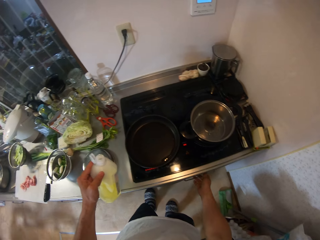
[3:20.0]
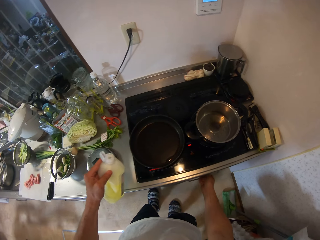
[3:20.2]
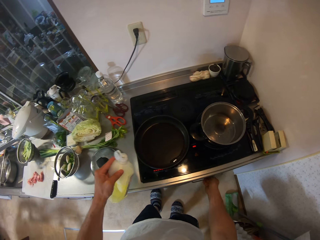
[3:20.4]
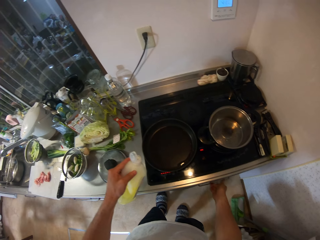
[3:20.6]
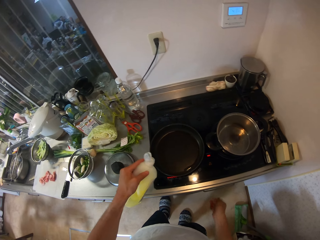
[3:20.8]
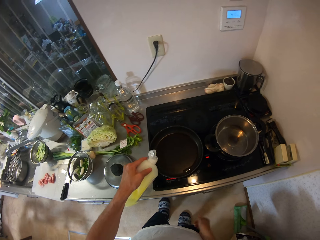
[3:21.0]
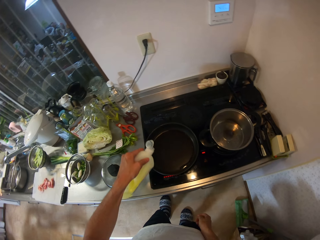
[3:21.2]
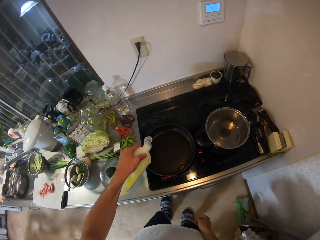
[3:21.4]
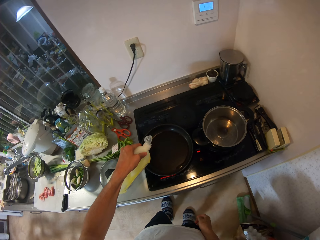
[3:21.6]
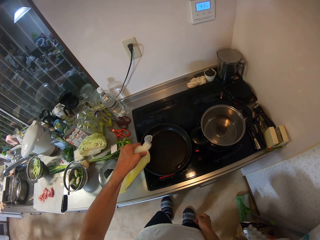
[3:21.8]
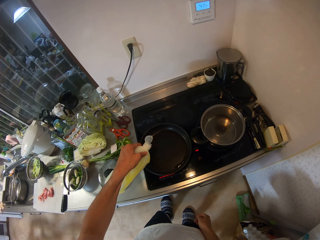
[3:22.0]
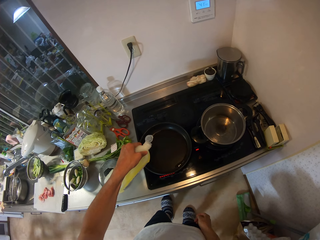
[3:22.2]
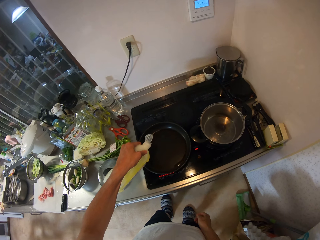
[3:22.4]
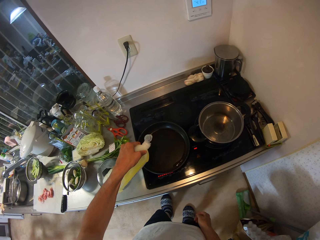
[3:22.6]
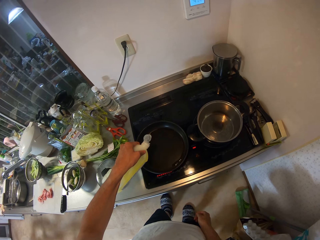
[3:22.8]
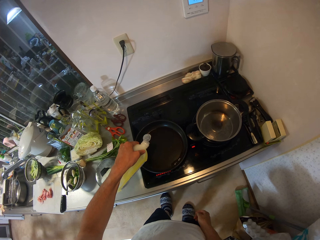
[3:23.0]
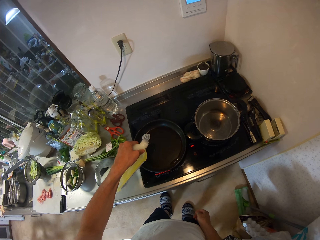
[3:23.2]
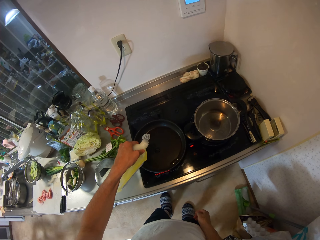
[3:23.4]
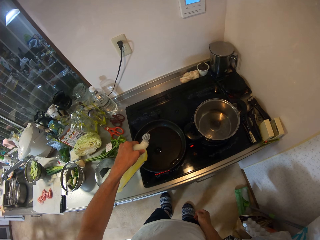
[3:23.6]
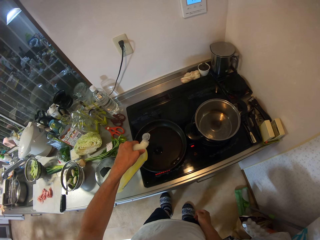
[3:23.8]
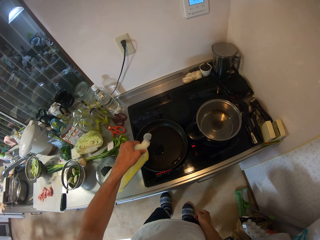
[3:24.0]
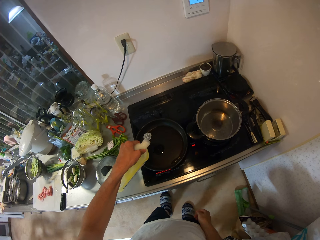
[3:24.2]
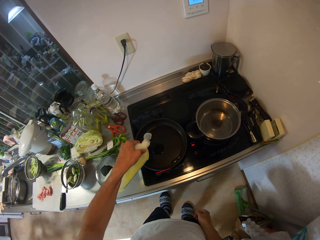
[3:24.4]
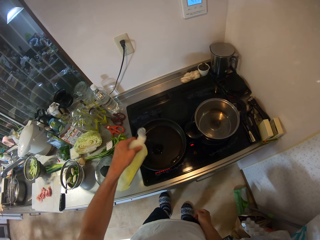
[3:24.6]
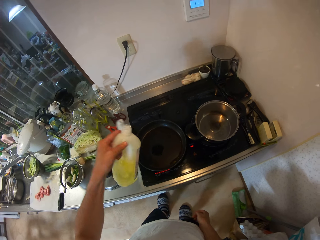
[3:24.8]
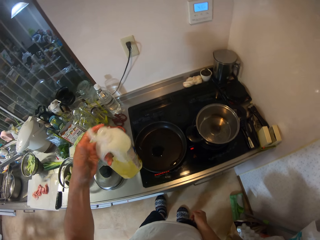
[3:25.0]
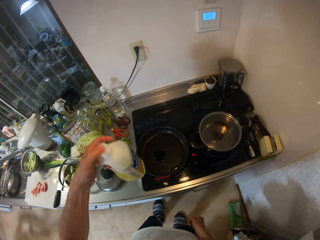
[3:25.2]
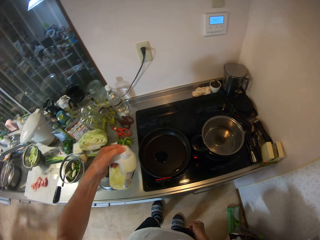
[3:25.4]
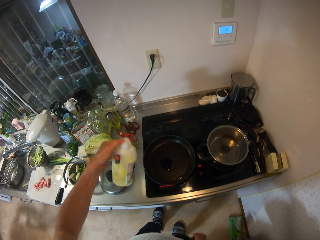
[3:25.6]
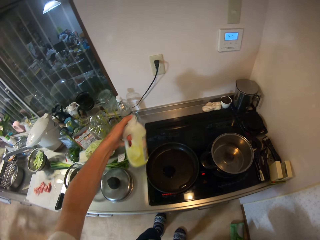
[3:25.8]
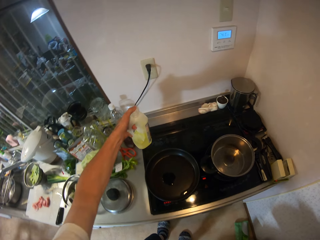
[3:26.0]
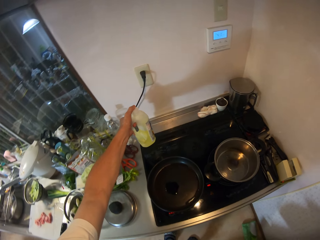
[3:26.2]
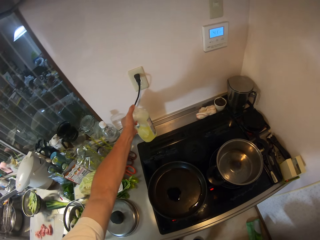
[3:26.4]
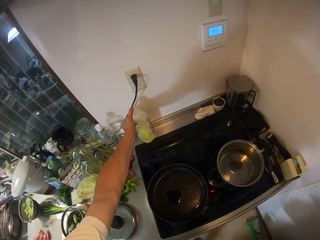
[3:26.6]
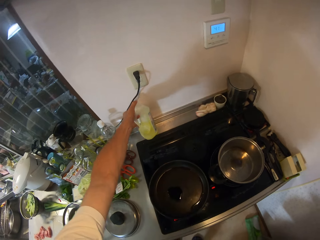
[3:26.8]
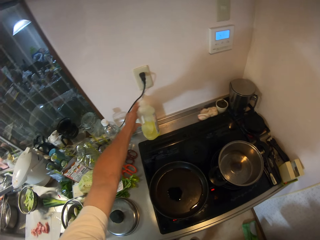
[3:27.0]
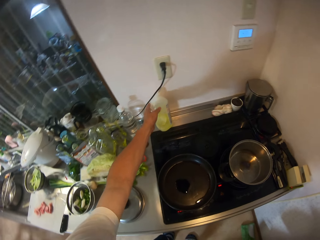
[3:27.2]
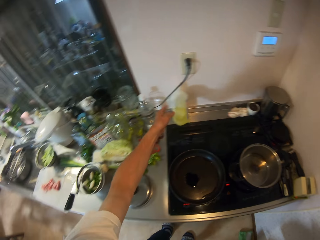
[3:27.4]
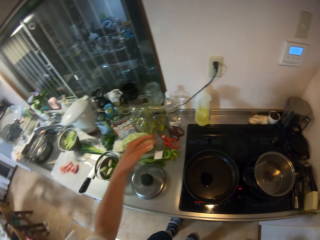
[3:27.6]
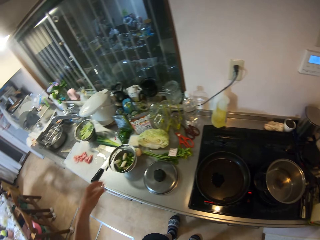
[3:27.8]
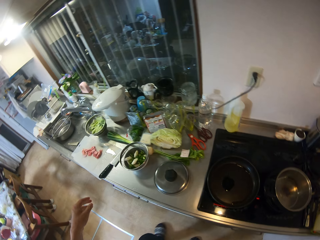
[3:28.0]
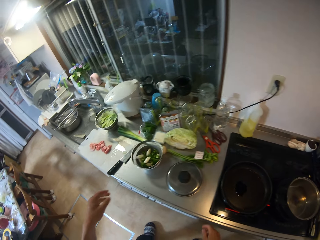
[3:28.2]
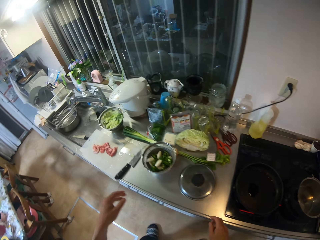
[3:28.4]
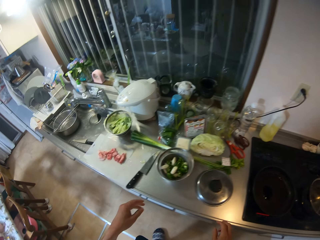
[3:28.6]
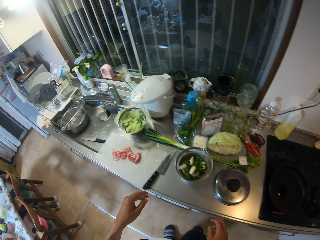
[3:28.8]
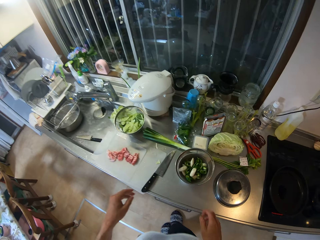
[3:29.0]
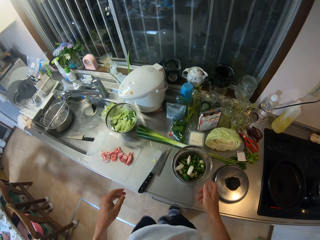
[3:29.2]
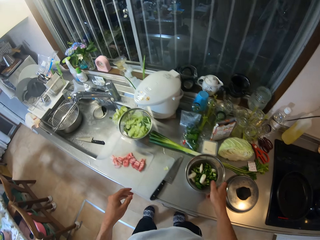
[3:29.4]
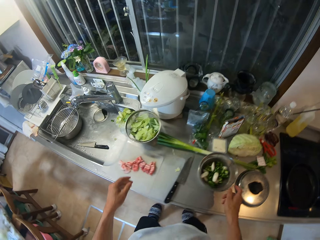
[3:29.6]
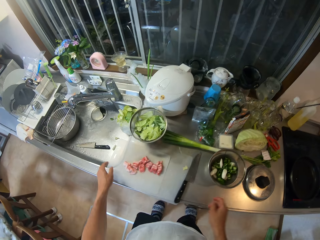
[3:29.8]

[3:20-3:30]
The camera wearer picks up a plastic bottle. He adjusts the cooker knob with his right hand. He pours oil into a frying pan on the cooker with his left hand. He opens the container of oil with his left hand and places the container of oil on the countertop with his left hand.

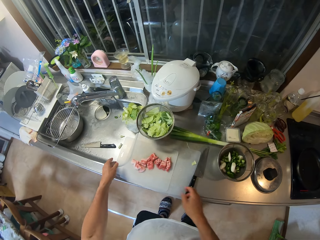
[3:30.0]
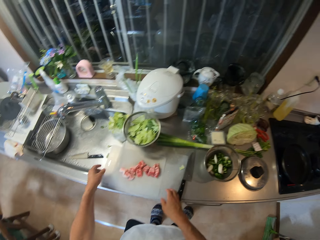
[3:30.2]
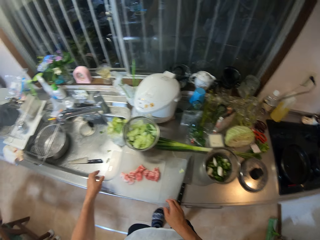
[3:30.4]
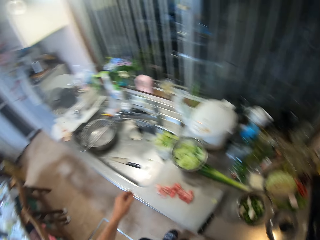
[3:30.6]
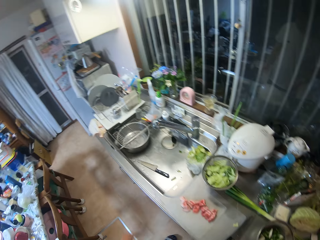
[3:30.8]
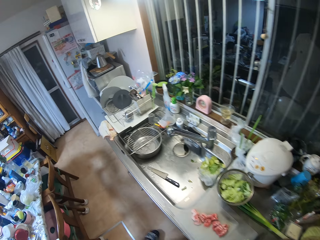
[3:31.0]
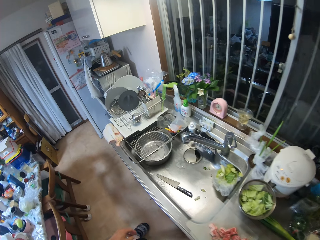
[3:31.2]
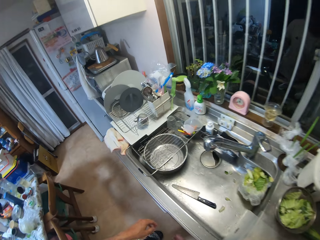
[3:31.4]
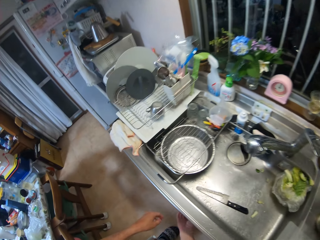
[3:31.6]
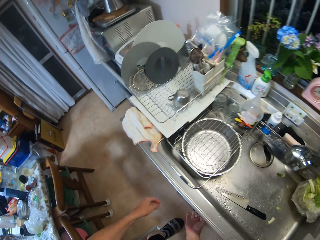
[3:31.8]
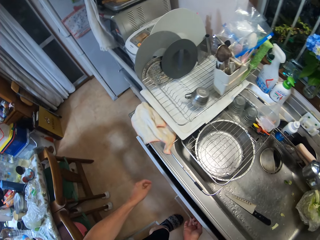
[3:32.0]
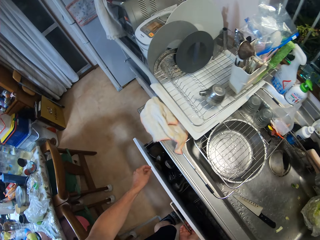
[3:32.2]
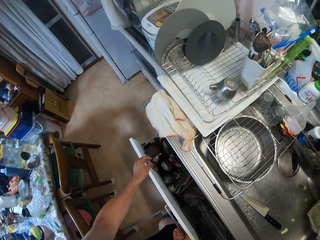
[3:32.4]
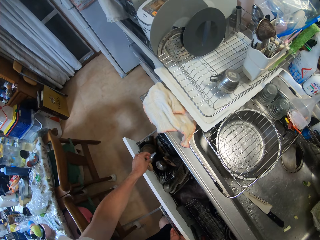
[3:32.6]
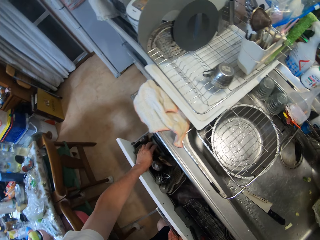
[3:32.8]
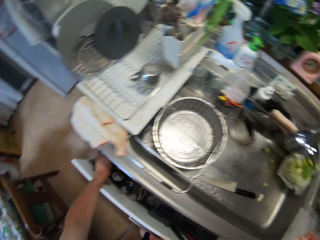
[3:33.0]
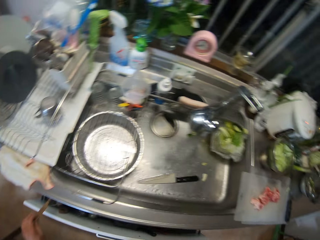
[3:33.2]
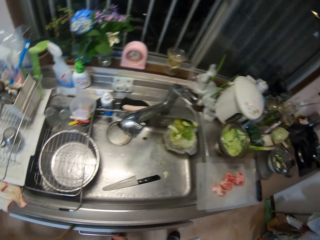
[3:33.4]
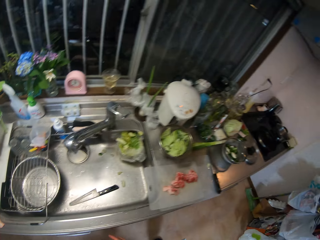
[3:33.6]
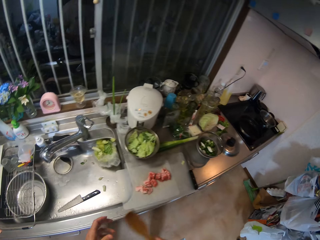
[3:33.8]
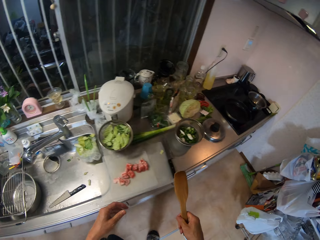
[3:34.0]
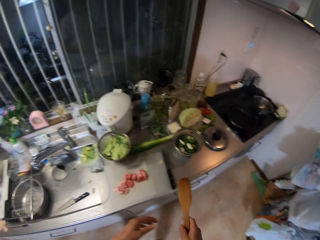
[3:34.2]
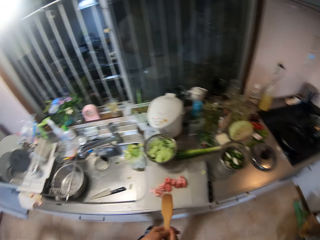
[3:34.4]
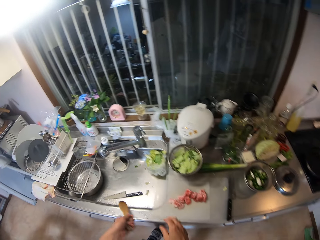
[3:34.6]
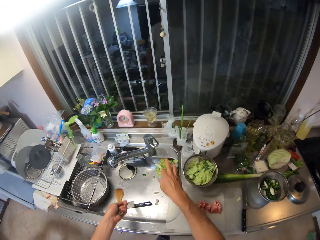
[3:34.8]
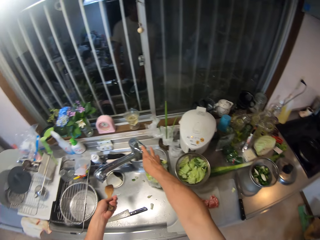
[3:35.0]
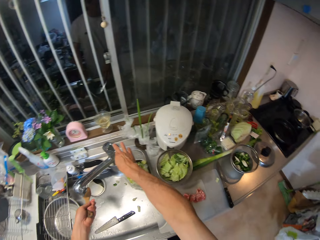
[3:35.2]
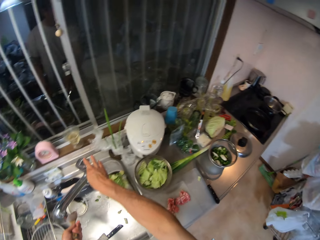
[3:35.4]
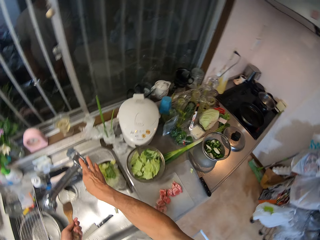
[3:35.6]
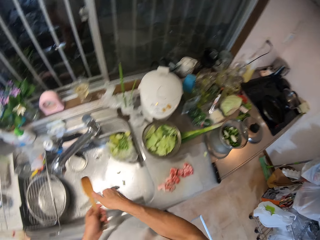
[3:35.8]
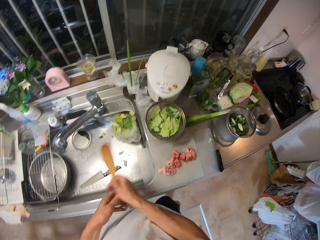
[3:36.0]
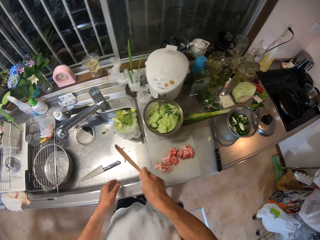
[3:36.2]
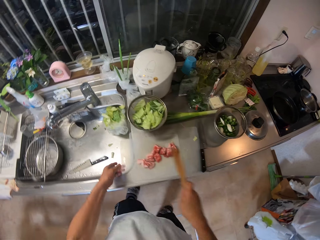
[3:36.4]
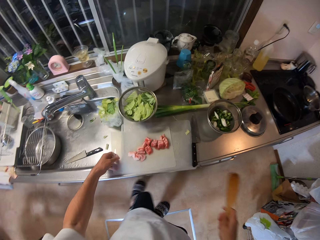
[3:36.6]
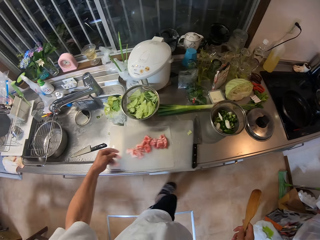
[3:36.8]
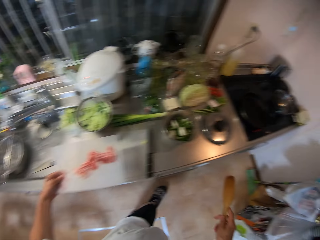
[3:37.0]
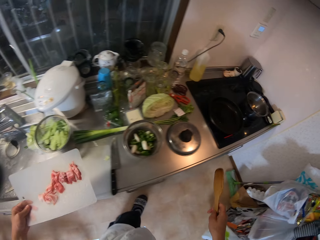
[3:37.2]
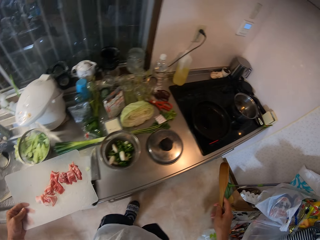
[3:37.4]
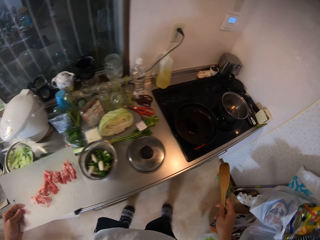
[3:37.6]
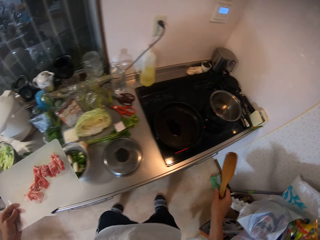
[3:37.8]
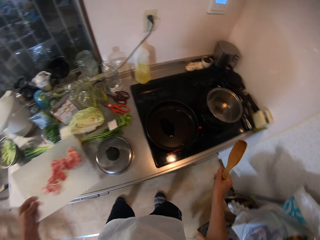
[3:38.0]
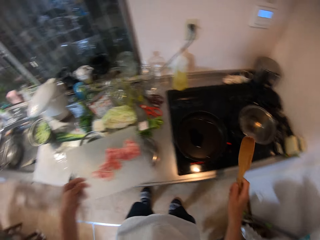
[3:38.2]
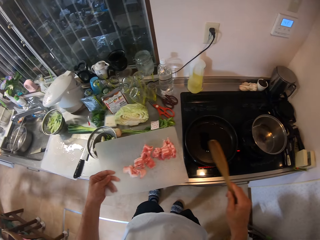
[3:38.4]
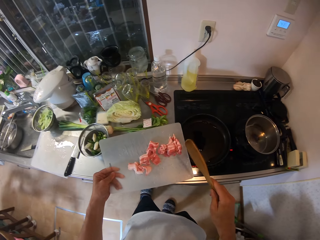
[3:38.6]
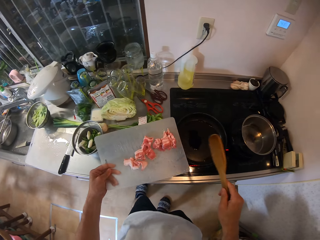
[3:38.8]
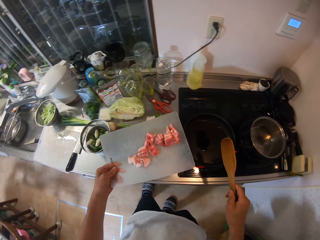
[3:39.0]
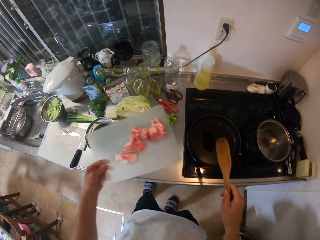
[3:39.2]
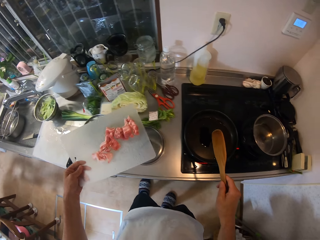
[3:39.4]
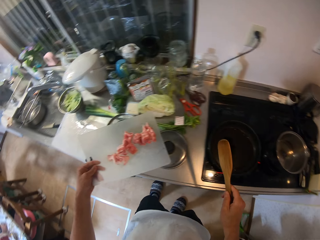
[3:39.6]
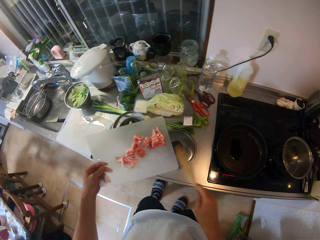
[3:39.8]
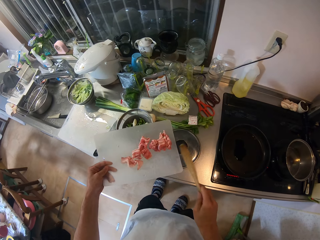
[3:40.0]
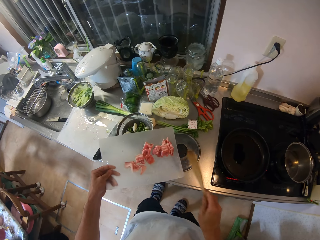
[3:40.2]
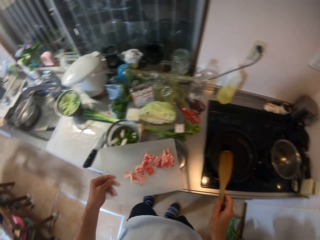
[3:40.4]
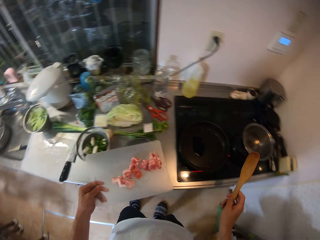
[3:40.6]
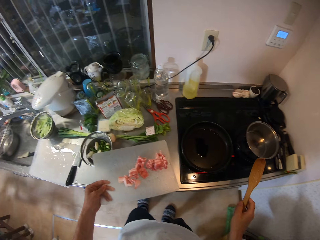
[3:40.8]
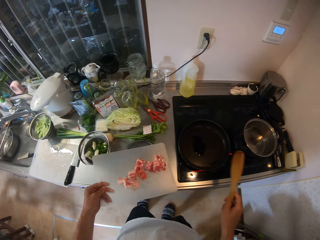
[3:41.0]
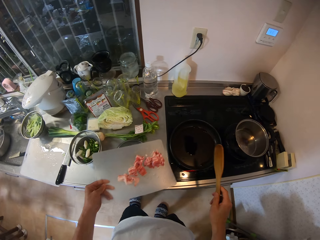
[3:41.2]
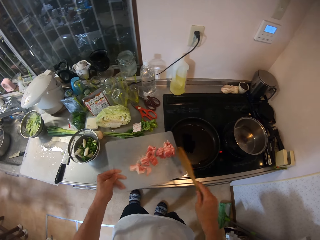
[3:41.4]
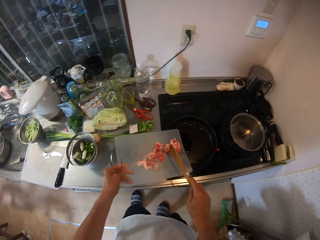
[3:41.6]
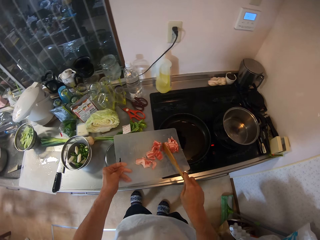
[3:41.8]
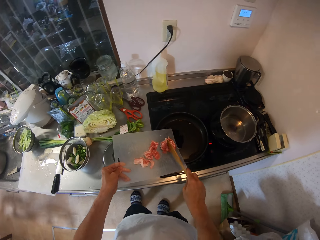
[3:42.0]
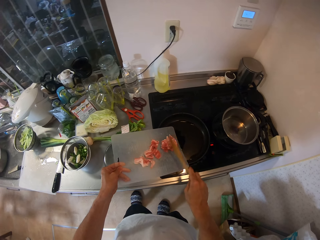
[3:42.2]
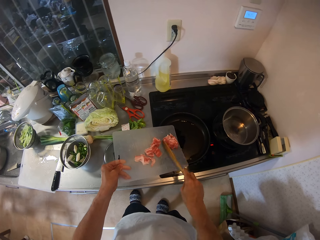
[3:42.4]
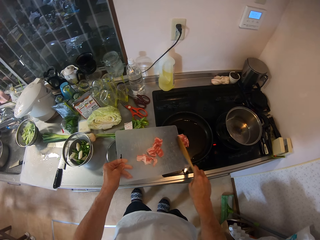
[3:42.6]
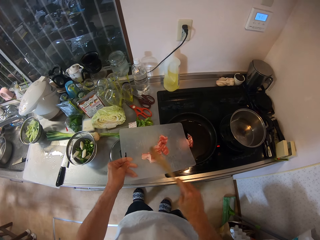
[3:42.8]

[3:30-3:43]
The camera wearer walks around. He pulls out a drawer with his right hand. He picks up a turning stick from the drawer with his left hand. He rinses the turning stick in the sink. He turns on the sink faucet with his right hand. He passes the turning stick from his left hand to his right hand. He picks up the cutting board from the sink countertop with his left hand. He walks around. He hits the cutting board with the turning stick. He stares at the cooking pot. He puts the pieces of meat on the cutting board into the frying pan with the turning stick in his right hand.
